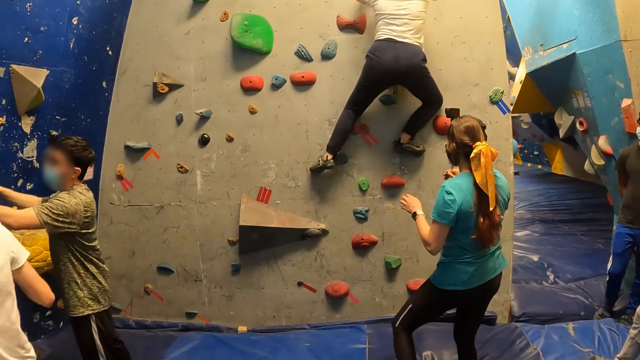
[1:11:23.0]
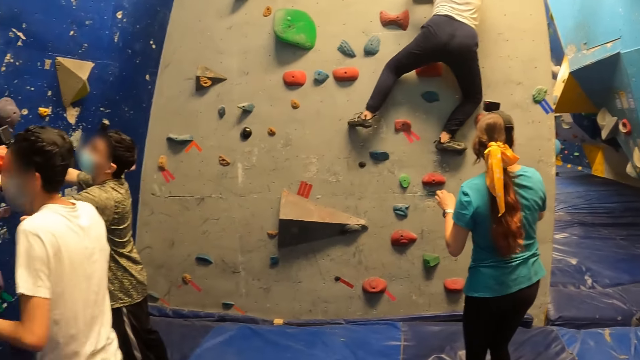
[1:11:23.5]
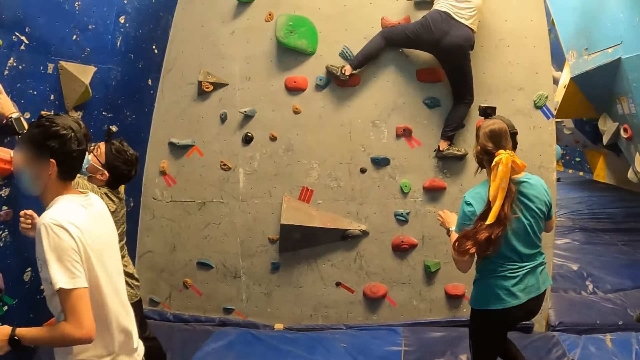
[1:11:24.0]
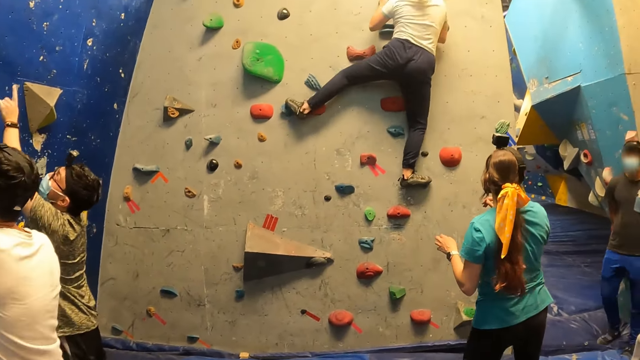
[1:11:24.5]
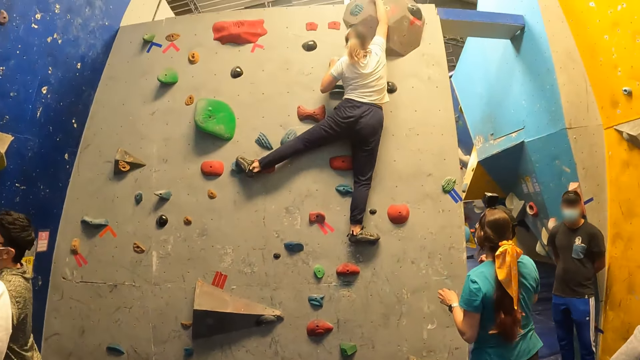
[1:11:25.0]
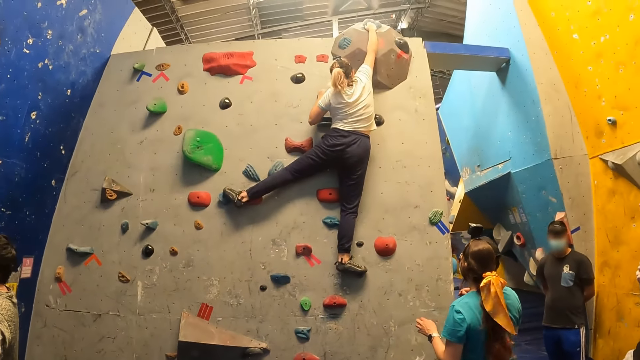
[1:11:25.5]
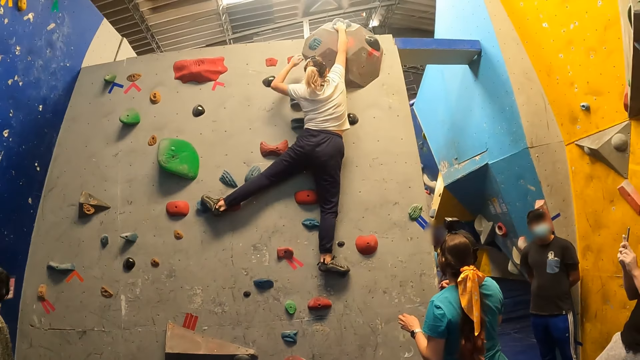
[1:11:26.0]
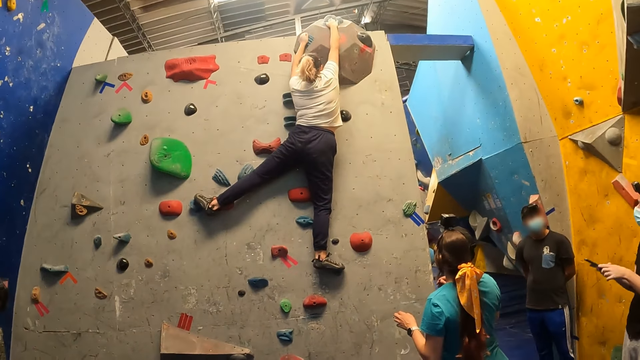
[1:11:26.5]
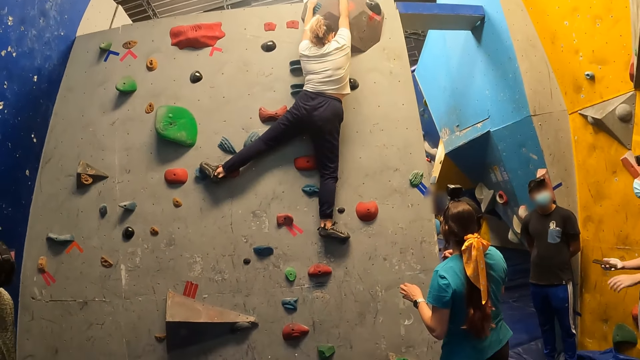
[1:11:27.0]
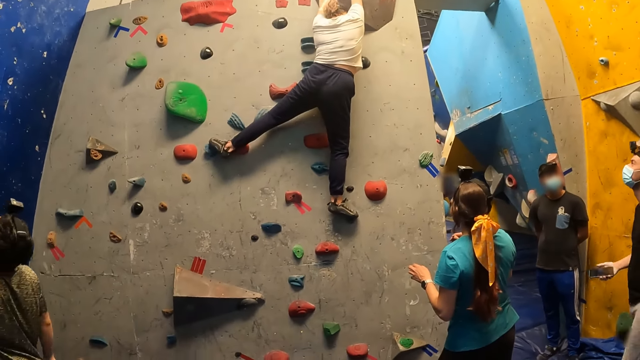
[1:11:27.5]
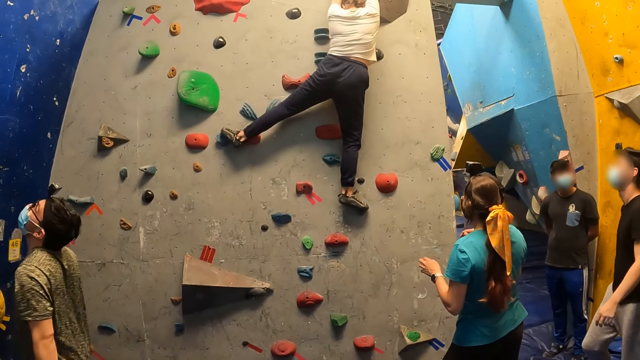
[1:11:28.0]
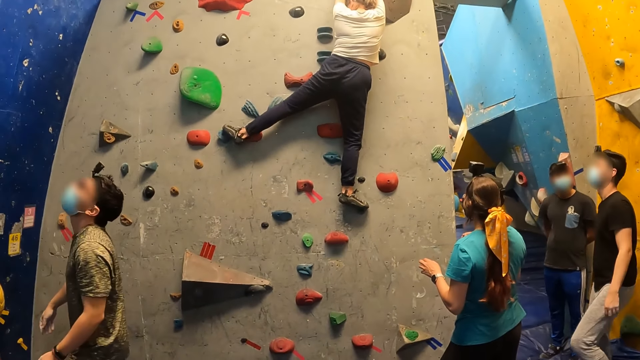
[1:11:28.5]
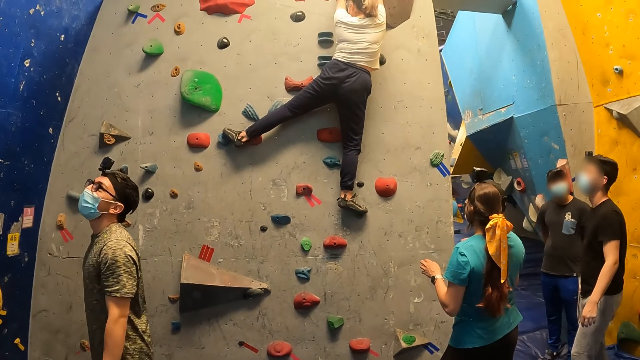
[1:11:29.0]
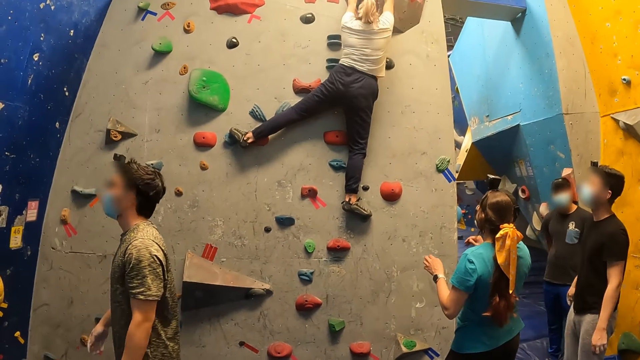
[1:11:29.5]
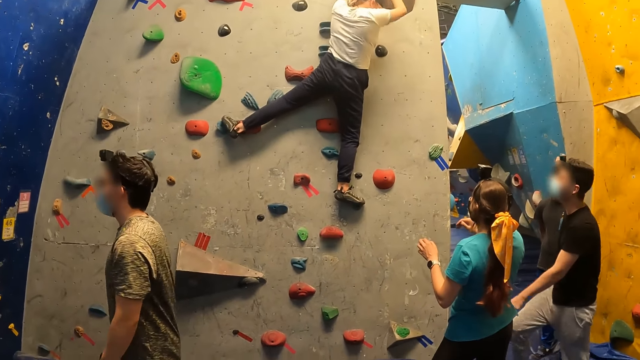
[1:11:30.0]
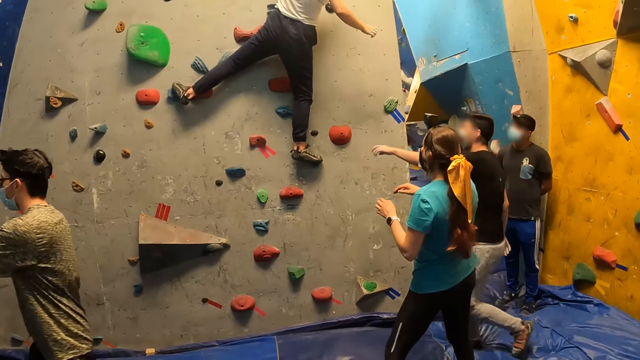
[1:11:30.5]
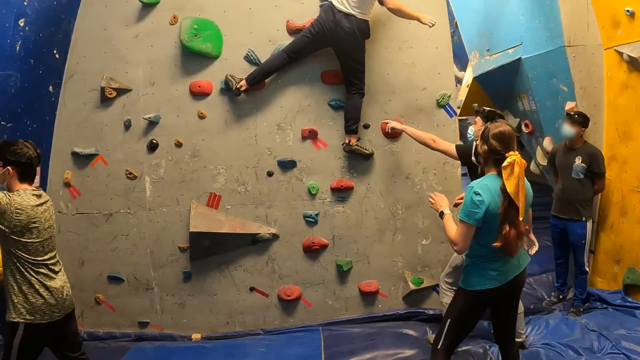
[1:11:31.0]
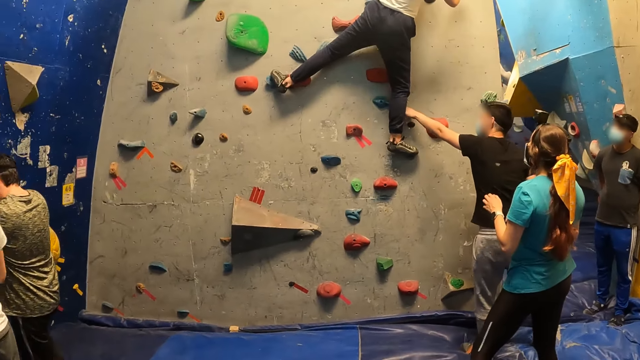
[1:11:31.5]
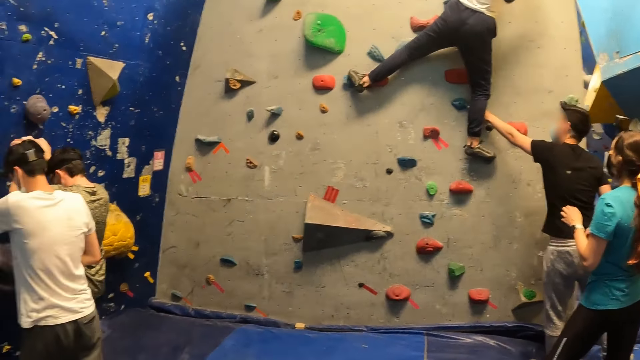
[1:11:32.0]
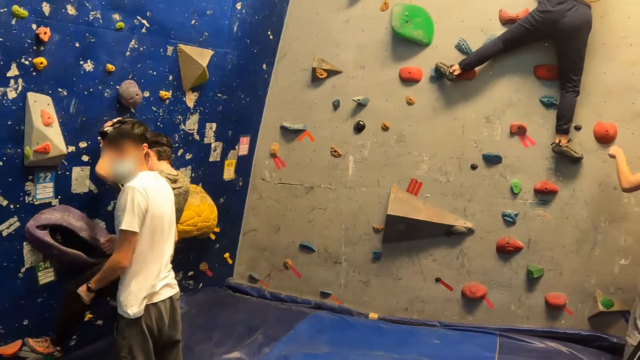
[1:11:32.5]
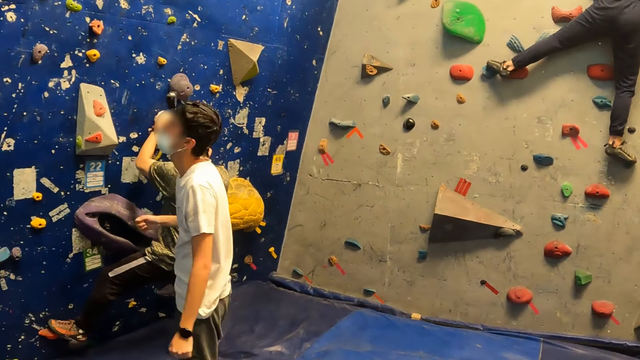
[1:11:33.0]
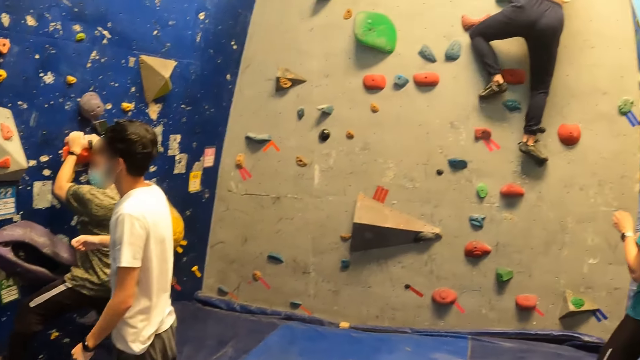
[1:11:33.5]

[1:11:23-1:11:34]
A woman moves backwards. Another woman climbs up the wall. A third woman points towards the chocolate background rock with her left hand. A man walks towards the wall and points at a wall hold on the wall.

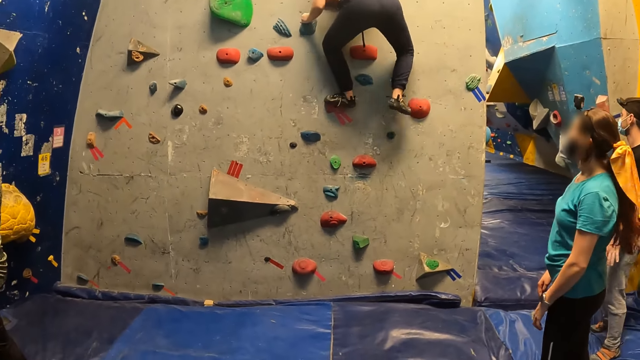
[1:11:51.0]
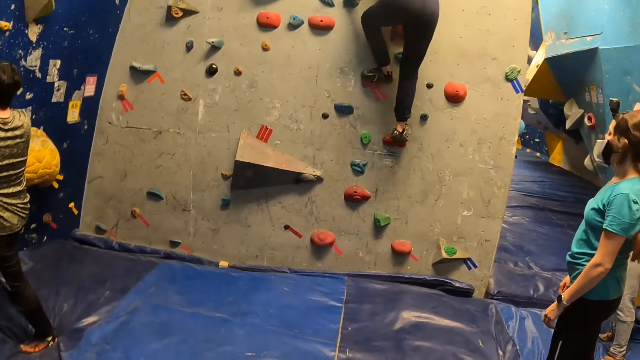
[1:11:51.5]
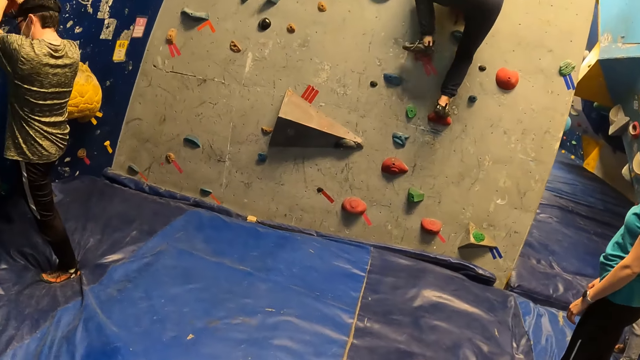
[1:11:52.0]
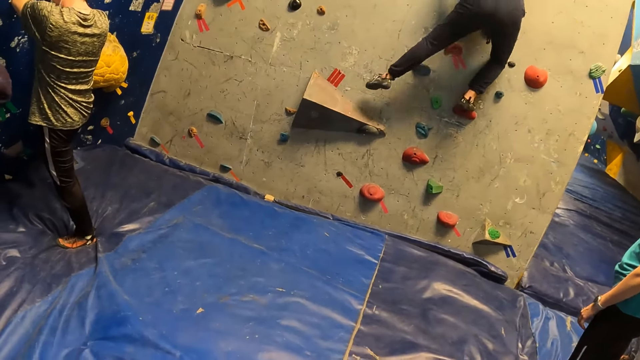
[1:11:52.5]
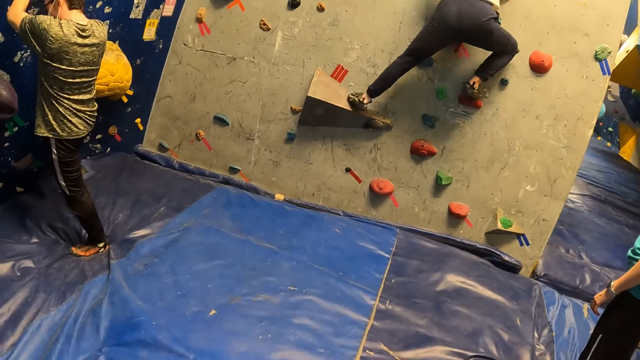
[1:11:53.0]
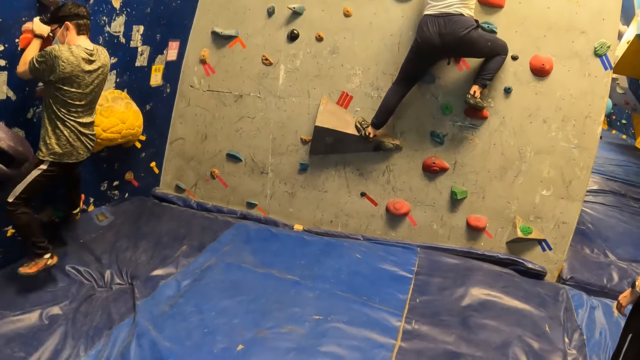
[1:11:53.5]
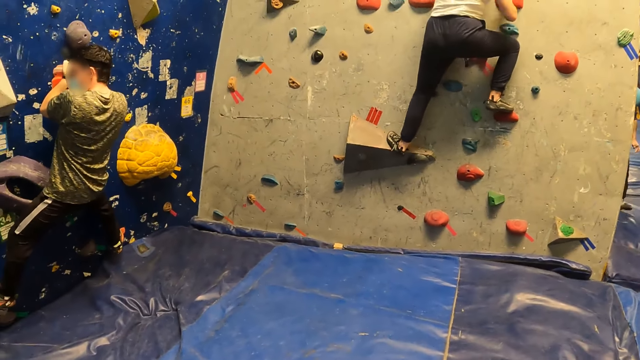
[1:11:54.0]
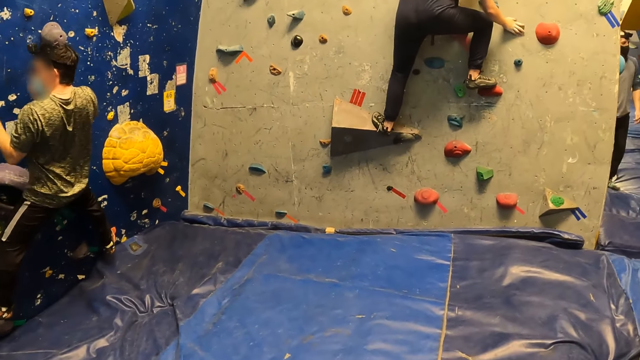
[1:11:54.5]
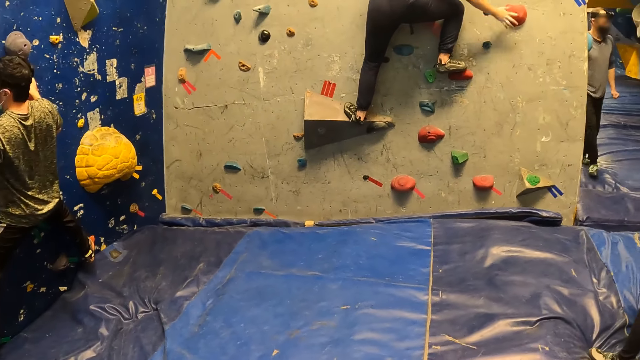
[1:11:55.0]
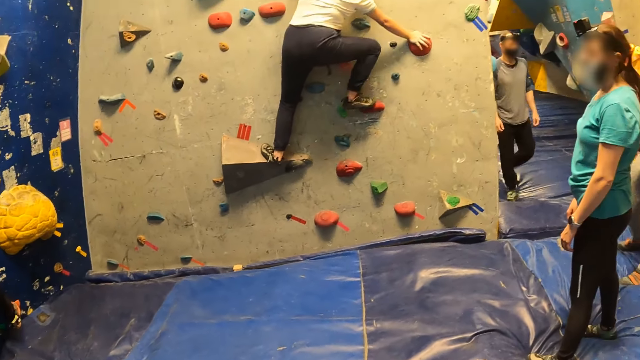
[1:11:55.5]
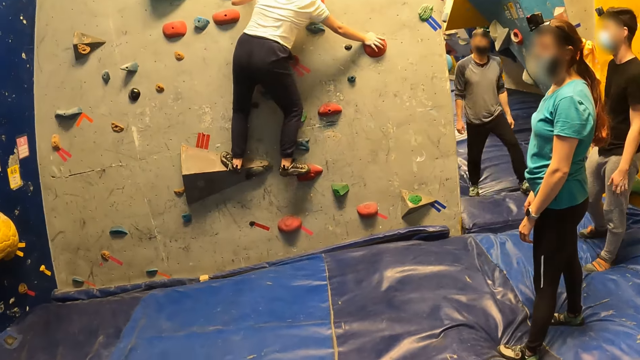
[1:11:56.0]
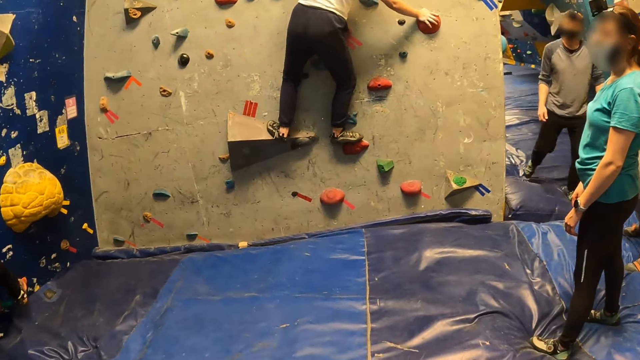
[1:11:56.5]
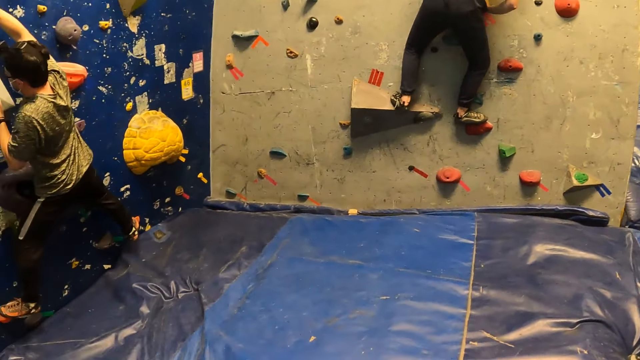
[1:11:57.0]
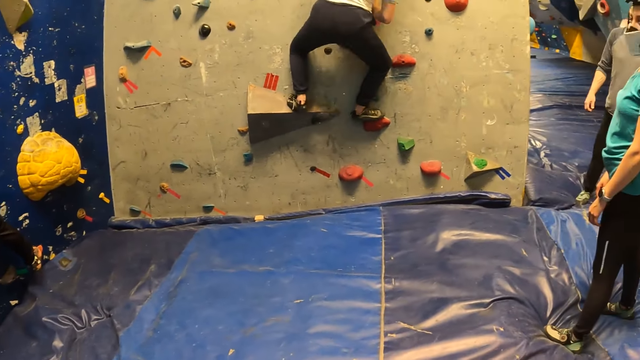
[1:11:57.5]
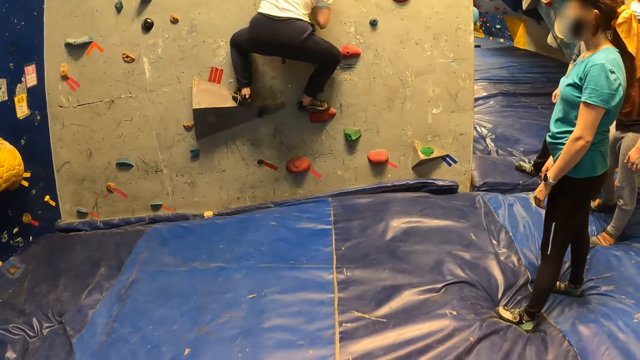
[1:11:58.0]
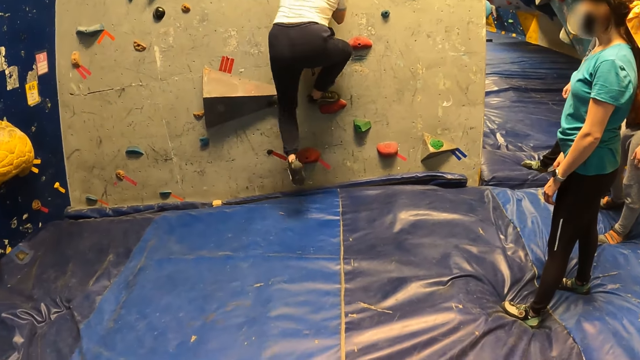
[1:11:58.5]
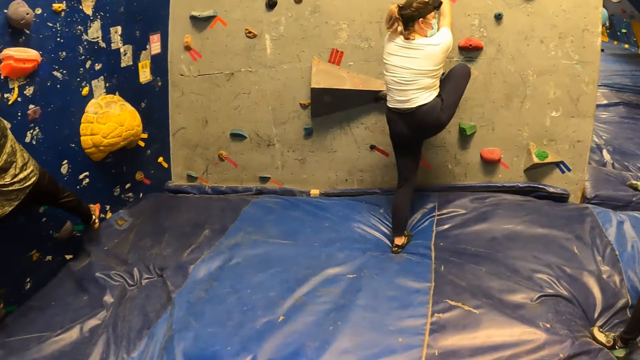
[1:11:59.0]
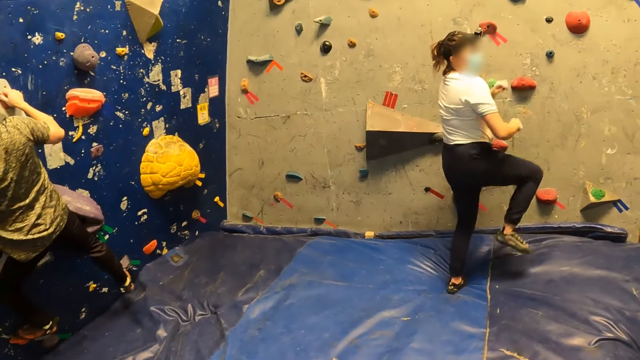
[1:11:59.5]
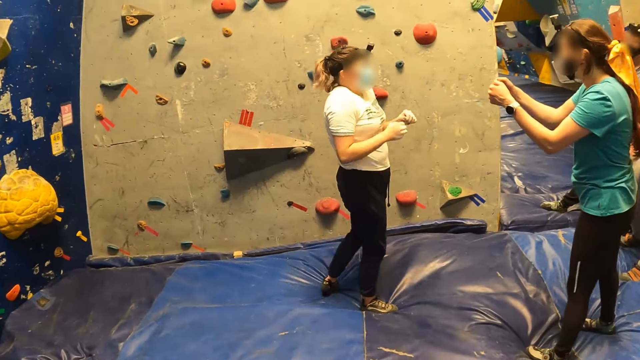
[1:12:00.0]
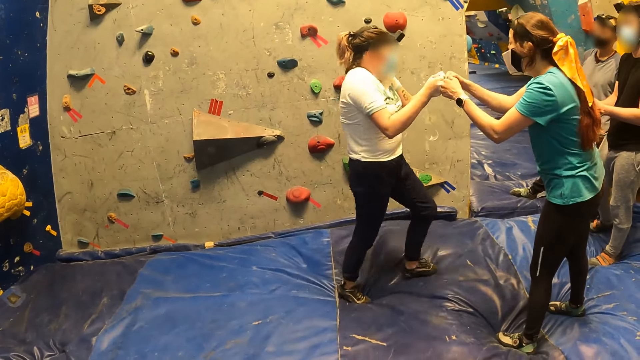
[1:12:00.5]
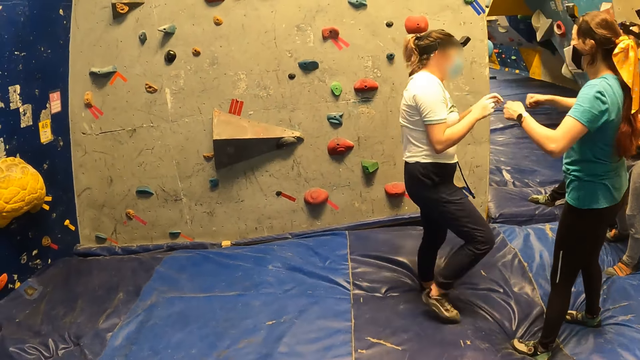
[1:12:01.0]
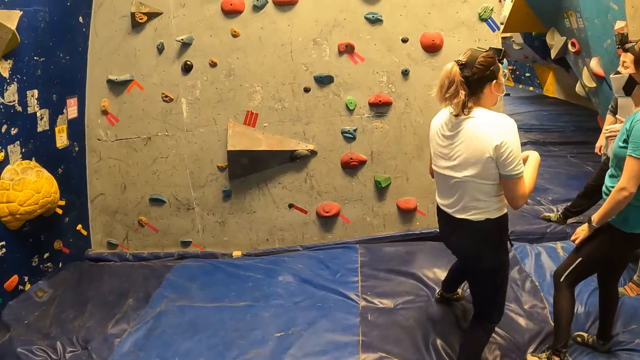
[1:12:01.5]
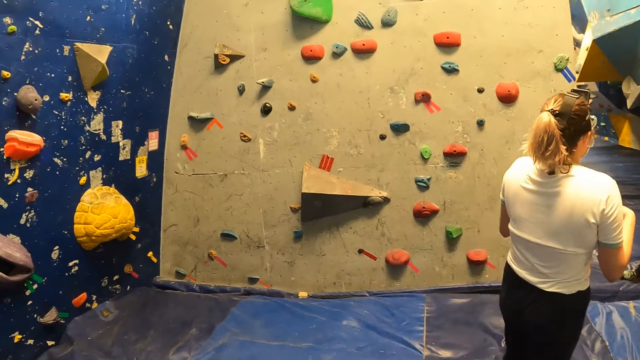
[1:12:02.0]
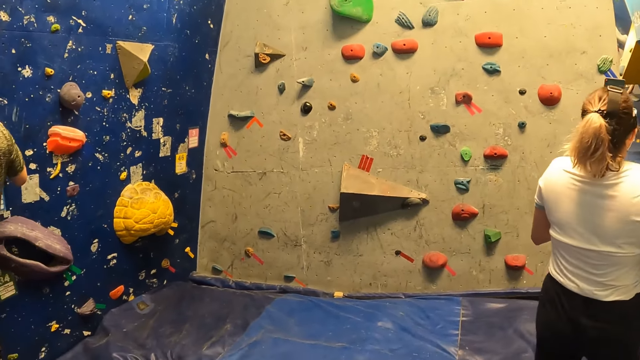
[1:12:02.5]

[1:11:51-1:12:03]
A woman climbs down the wall. She rubs knuckles with another woman. She cheers up with the other woman.
